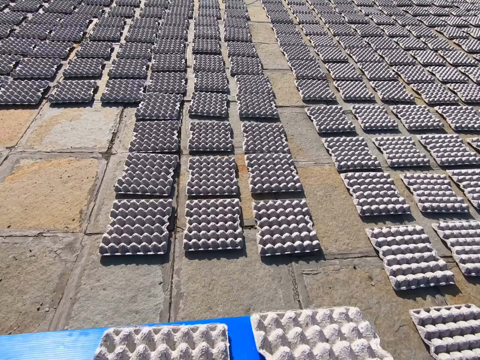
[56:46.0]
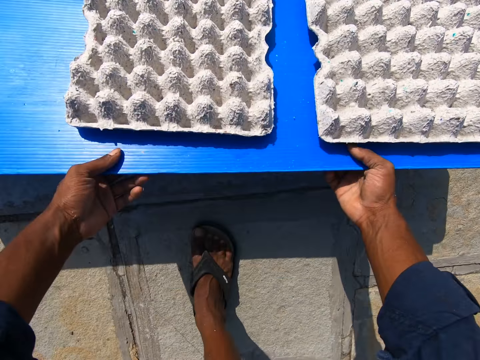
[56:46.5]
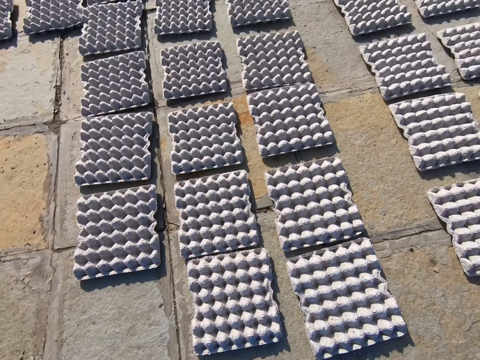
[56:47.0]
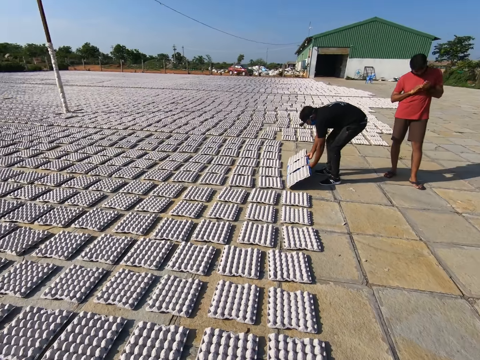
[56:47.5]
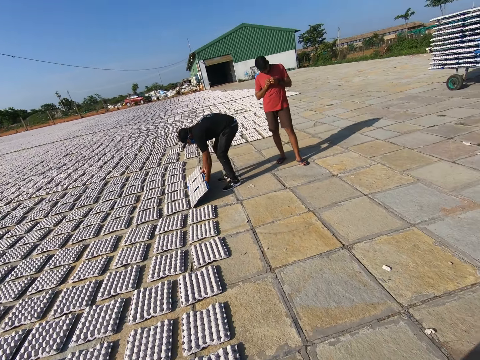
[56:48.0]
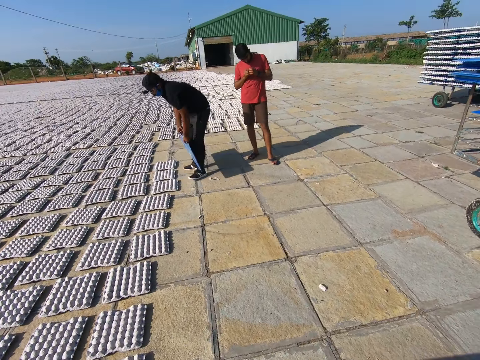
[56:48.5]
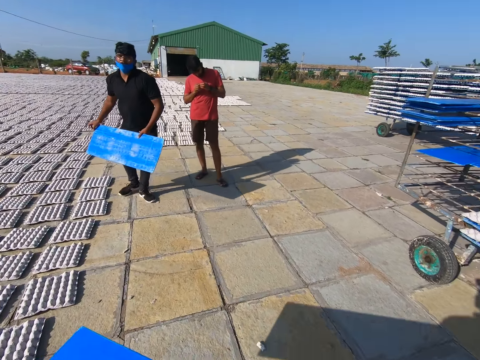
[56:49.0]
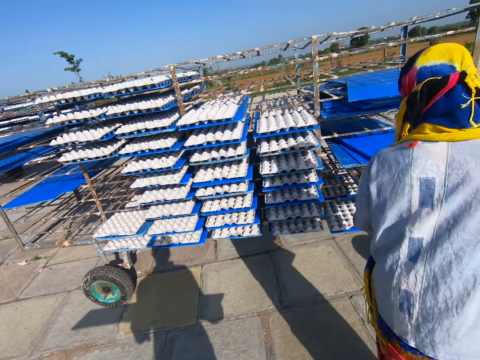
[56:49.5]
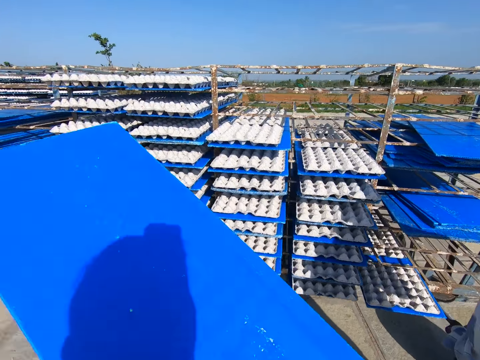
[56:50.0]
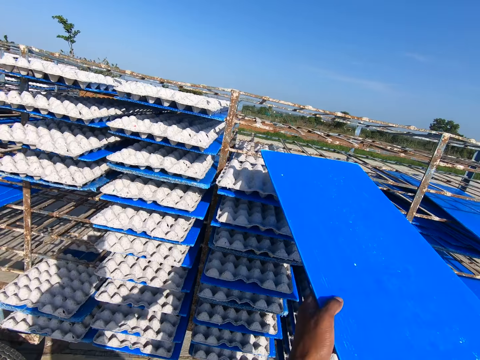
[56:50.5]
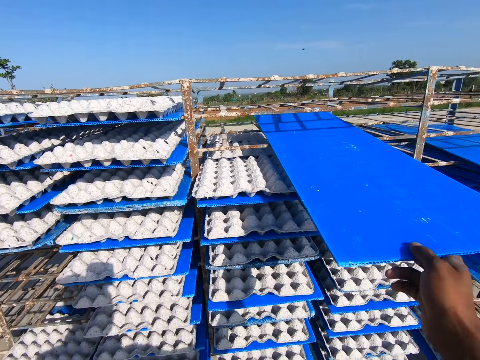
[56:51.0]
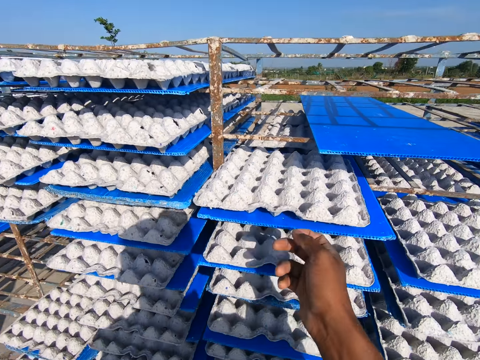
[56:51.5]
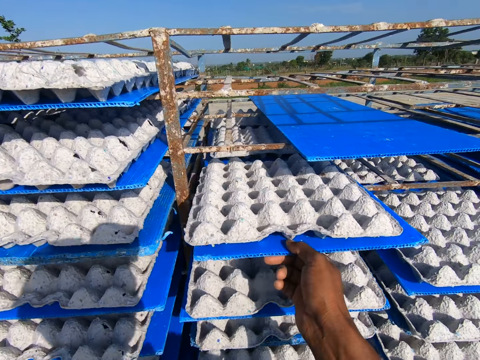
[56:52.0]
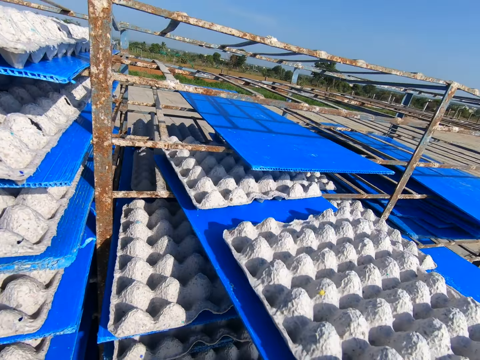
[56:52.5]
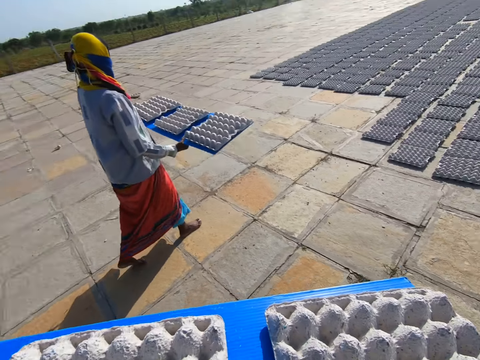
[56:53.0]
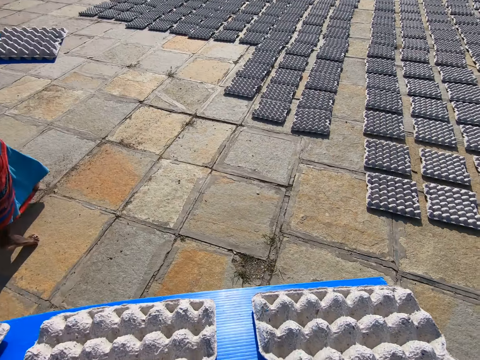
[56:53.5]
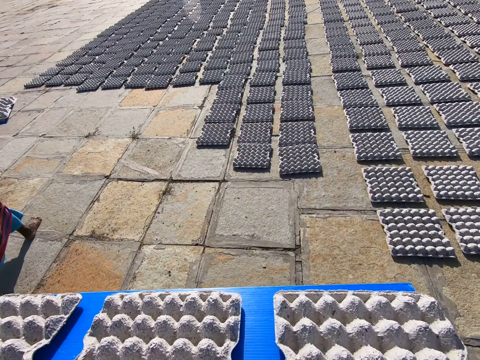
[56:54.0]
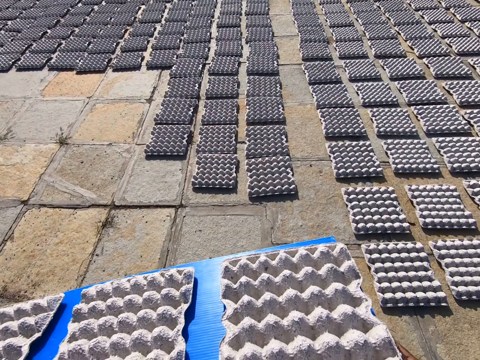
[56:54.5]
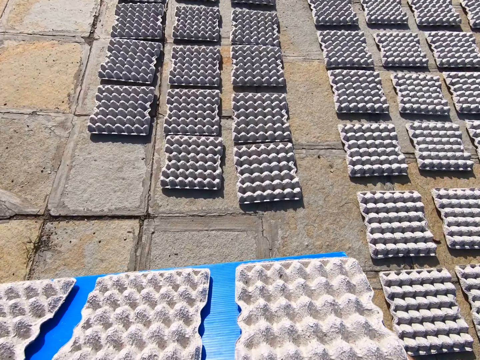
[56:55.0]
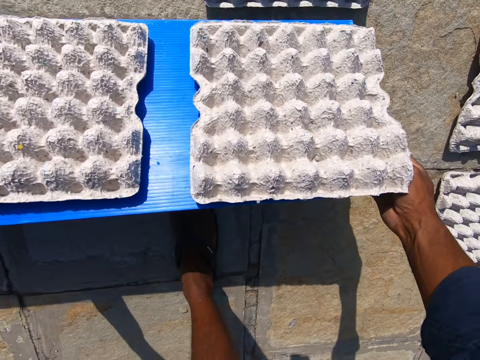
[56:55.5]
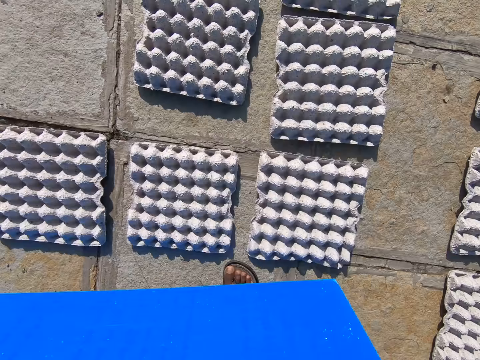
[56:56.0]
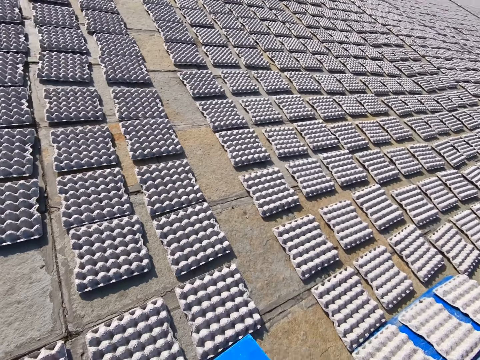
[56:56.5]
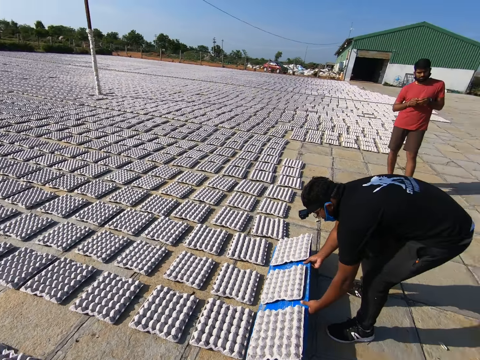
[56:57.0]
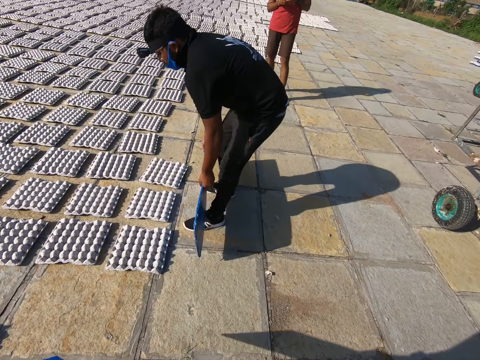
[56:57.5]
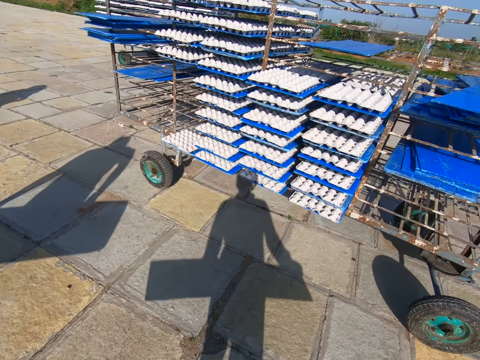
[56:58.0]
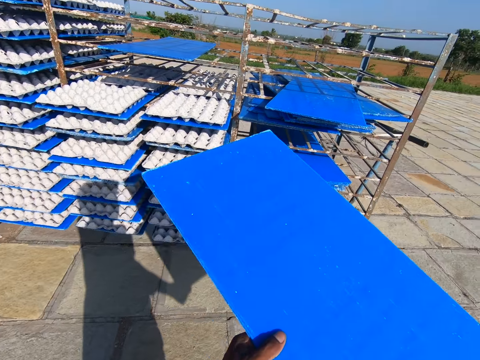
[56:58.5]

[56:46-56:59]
The camera wearer places the egg crates on the ground with both hands. The man places the egg crates on the ground with the blue tray in both hands. The camera wearer places the blue tray on the mobile rack with his right hand. He picks a blue tray from the mobile rack with his right hand. The woman holds a blue tray with both hands. The camera wearer places the egg crates on the ground with both hands. The man places the egg crates on the ground with the blue tray in both hands.

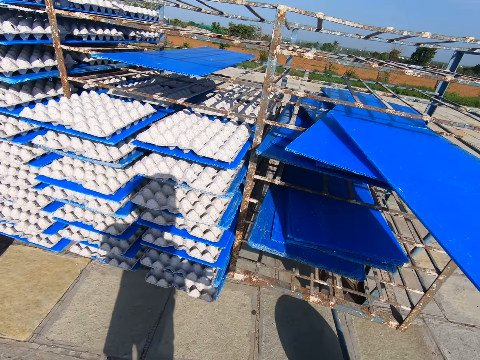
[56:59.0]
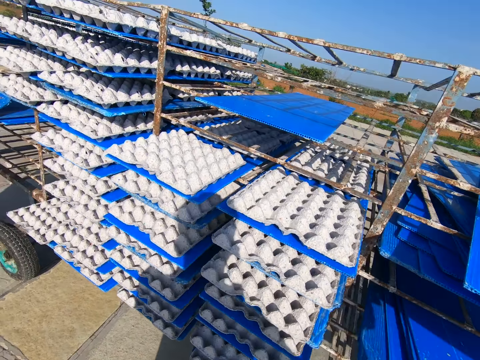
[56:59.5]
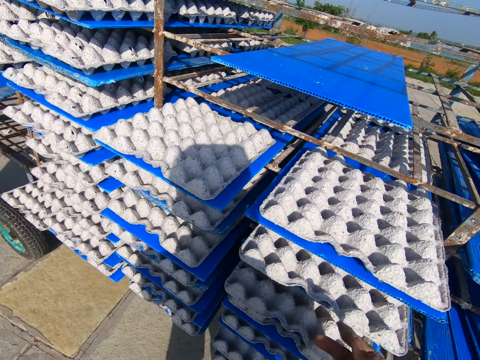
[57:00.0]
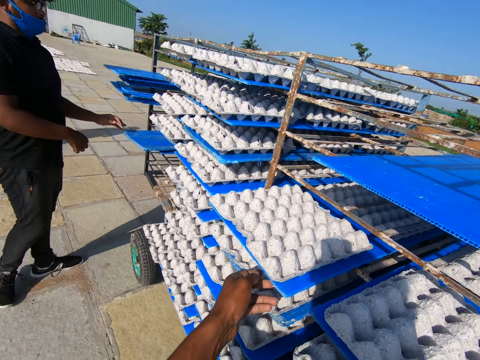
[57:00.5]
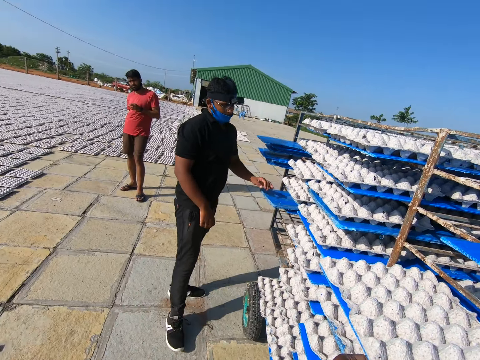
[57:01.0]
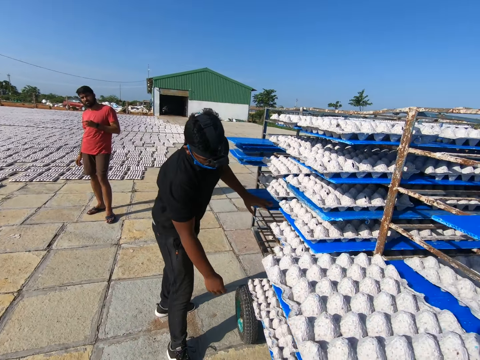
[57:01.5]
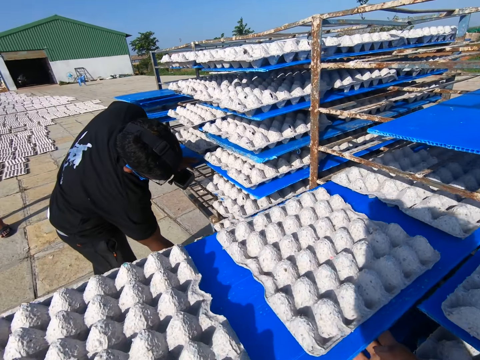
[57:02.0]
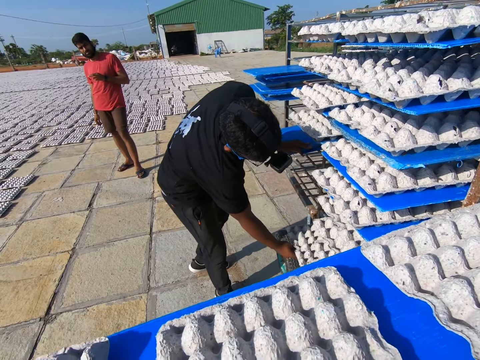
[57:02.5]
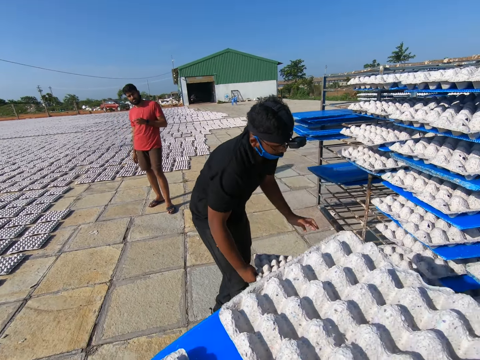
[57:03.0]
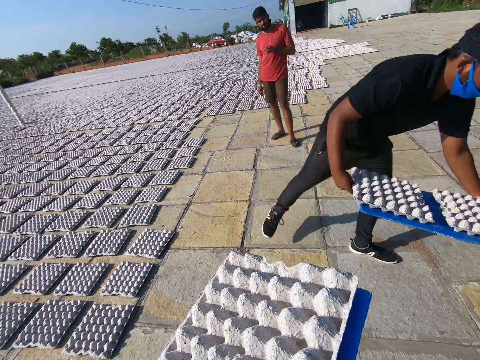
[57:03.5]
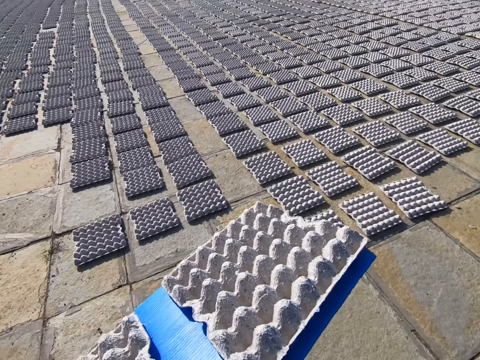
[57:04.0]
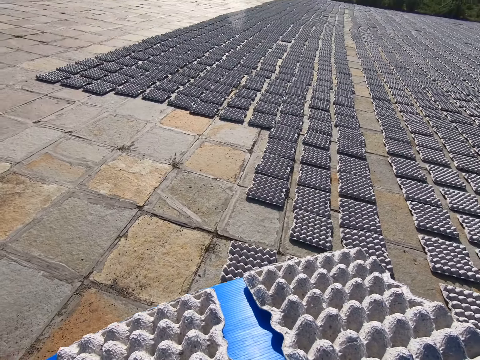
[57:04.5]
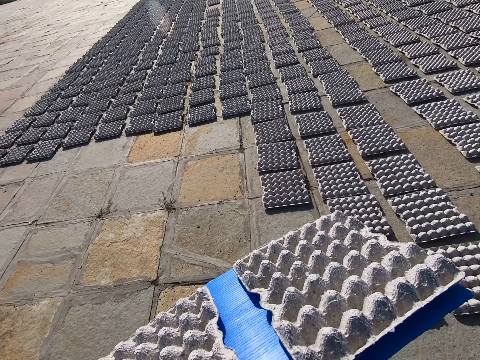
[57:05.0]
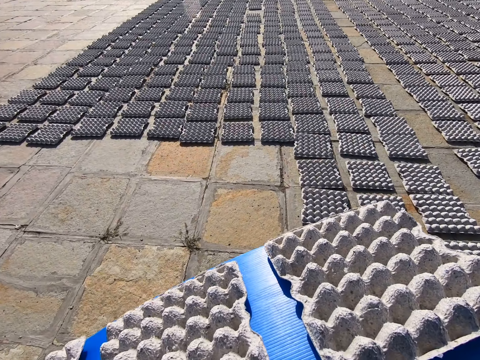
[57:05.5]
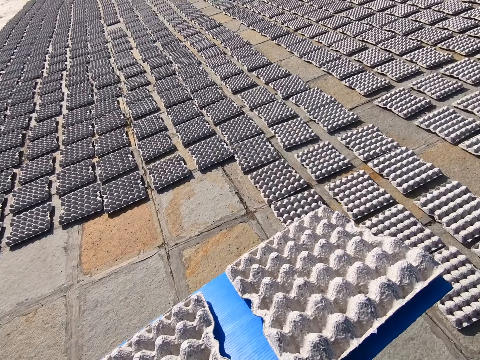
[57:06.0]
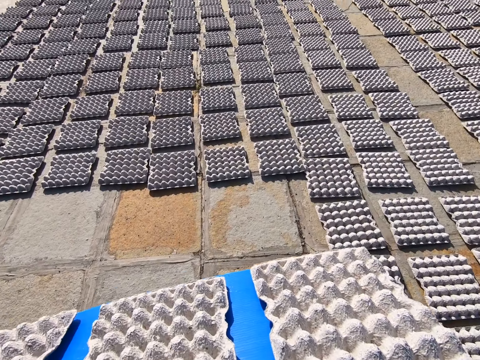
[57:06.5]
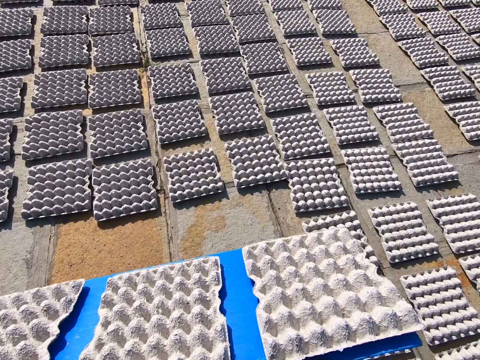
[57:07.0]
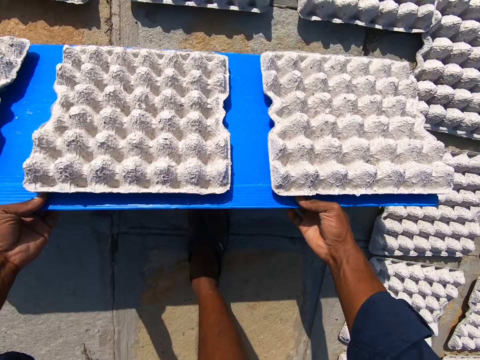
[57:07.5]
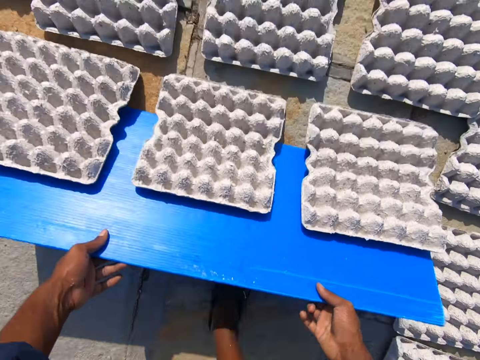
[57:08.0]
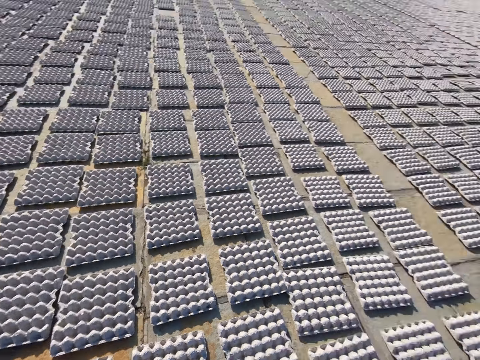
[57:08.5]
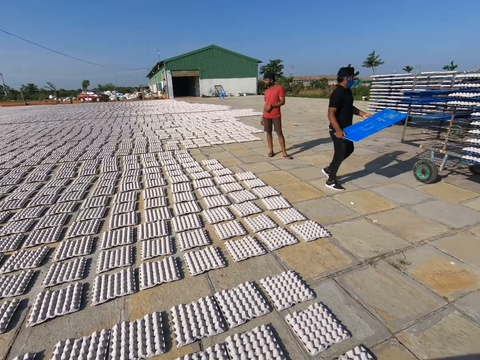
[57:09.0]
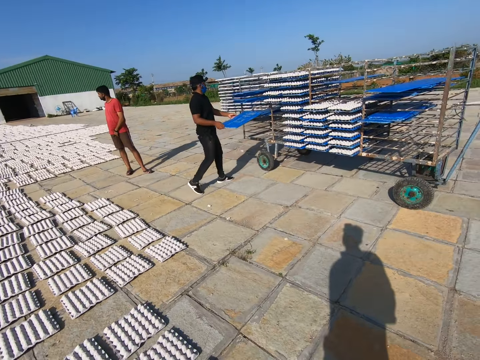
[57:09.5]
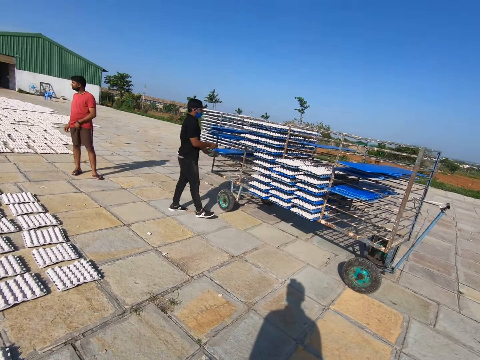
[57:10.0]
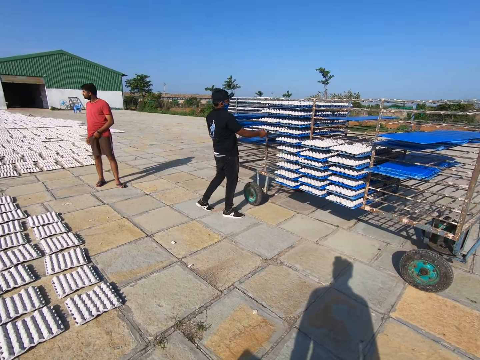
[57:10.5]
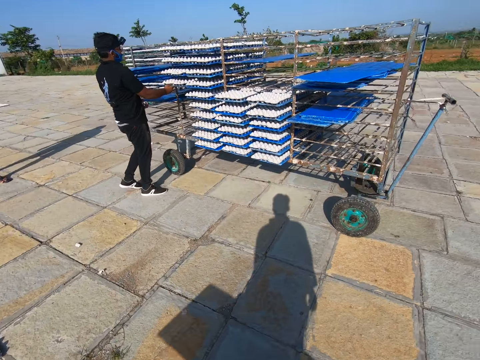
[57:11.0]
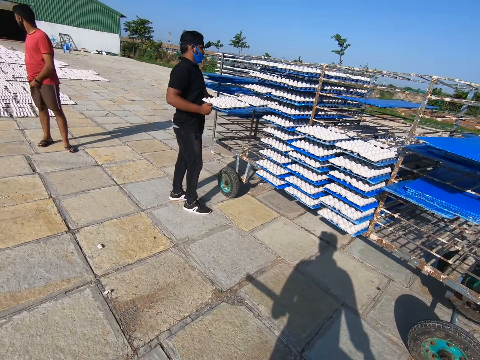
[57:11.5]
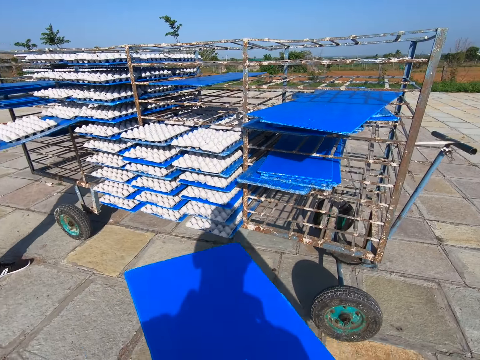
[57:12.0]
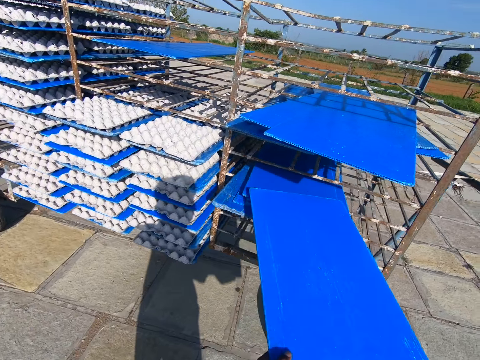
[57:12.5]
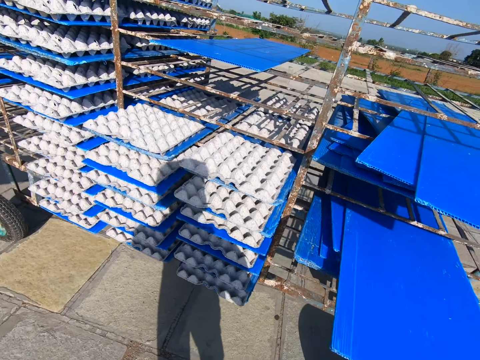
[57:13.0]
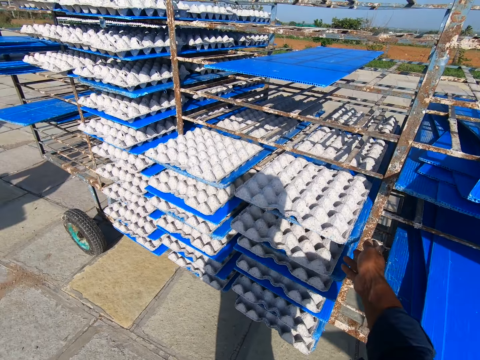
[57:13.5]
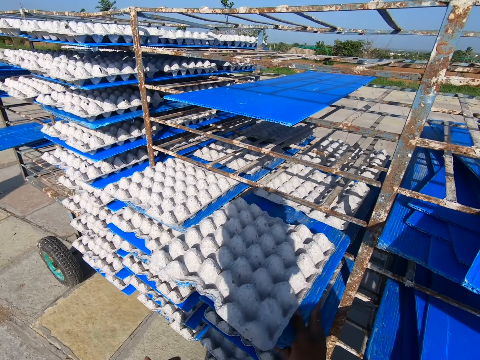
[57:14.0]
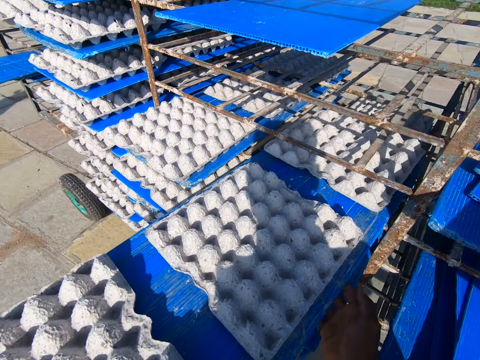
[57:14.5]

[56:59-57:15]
The camera wearer places the blue tray on the mobile rack with his right hand. The man places the blue tray on the mobile rack with both hands. The camera wearer touches the blue tray on the mobile rack with his right hand and picks the blue tray on the mobile rack with his left hand. The man places his left hand on the blue tray. The camera wearer pulls the blue tray from the mobile rack with both hands. The man pulls the blue tray from the mobile rack with his right hand and holds the blue tray with both hands. The camera wearer places the egg crates on the ground with both hands. The man places the blue tray on the mobile rack with both hands and picks the blue tray from the mobile rack with both hands. The camera wearer places the blue tray on the mobile rack with both hands. He picks the blue tray from the mobile rack with both hands.
